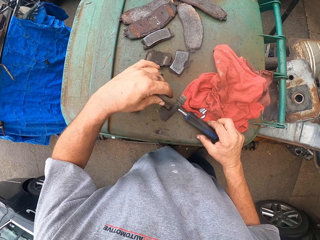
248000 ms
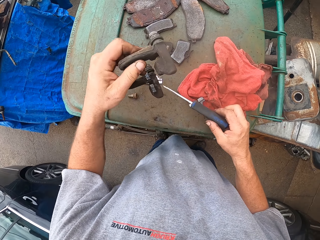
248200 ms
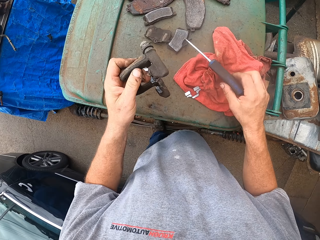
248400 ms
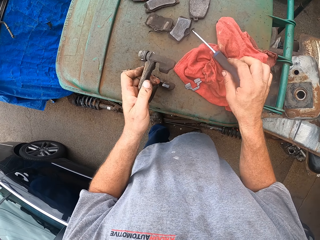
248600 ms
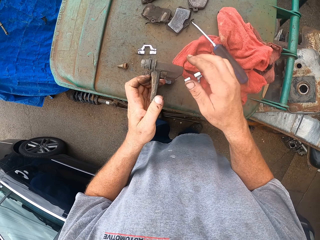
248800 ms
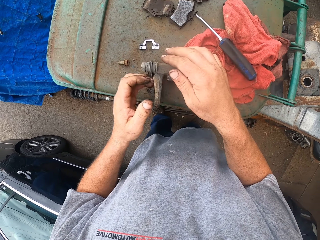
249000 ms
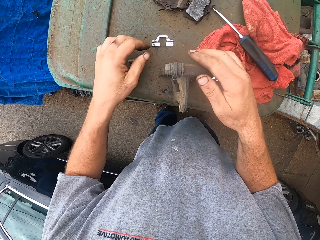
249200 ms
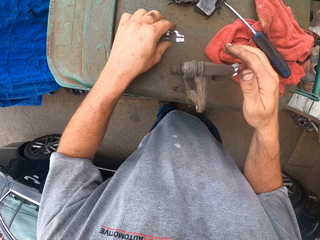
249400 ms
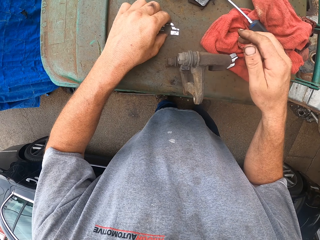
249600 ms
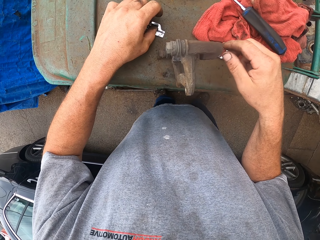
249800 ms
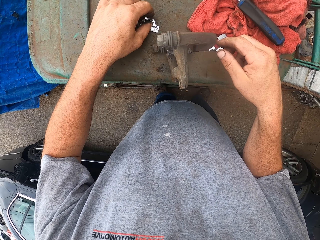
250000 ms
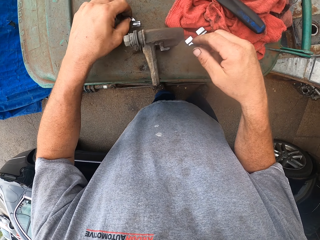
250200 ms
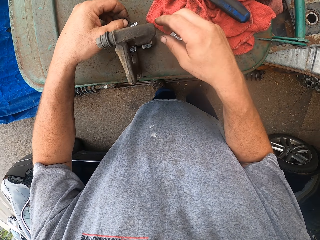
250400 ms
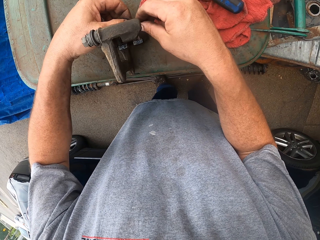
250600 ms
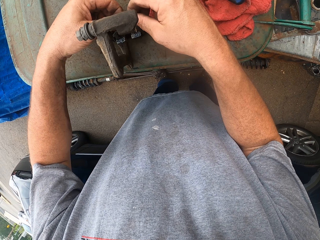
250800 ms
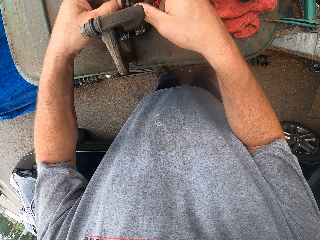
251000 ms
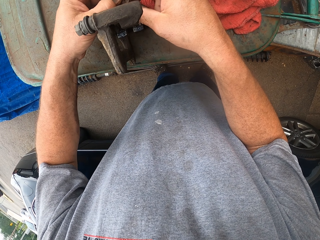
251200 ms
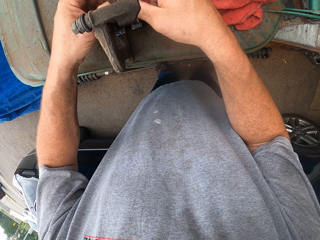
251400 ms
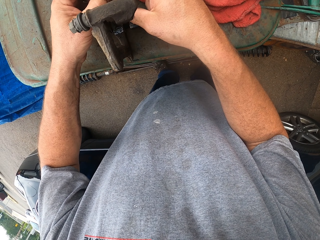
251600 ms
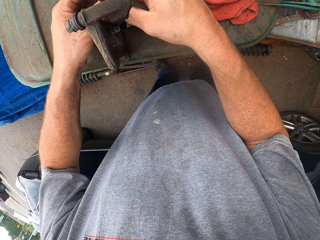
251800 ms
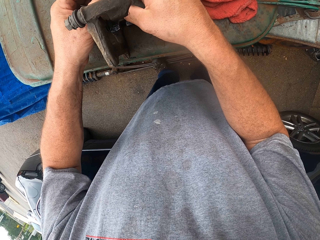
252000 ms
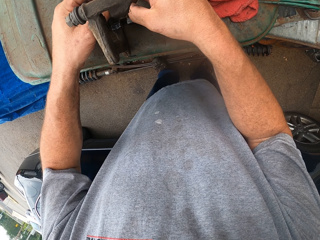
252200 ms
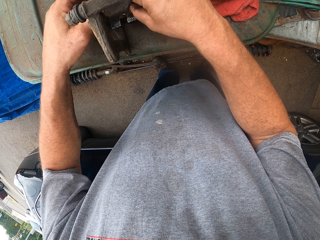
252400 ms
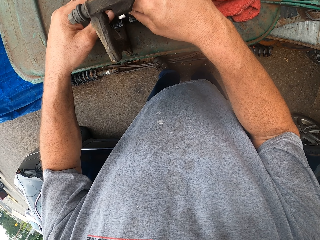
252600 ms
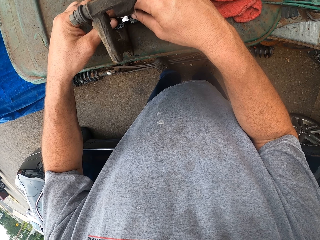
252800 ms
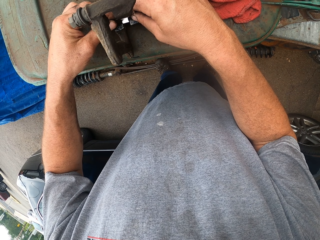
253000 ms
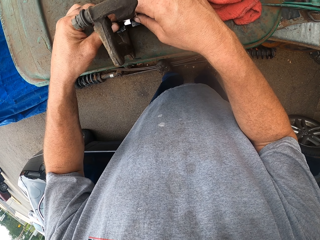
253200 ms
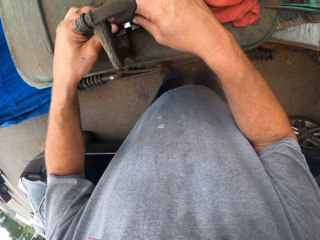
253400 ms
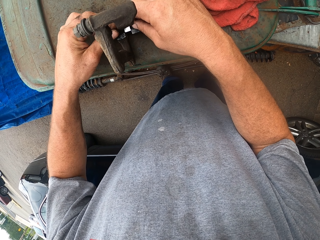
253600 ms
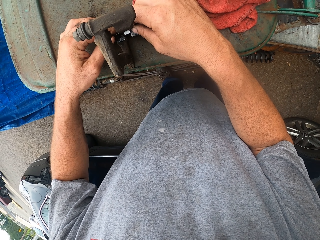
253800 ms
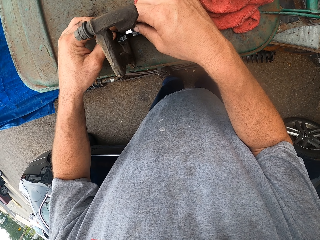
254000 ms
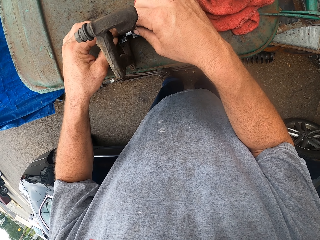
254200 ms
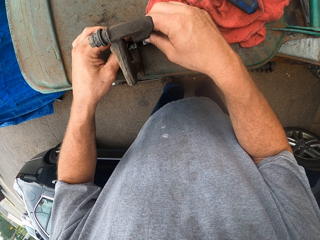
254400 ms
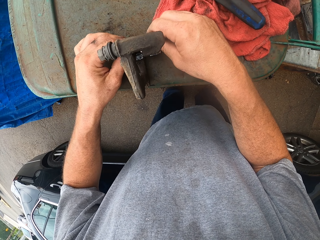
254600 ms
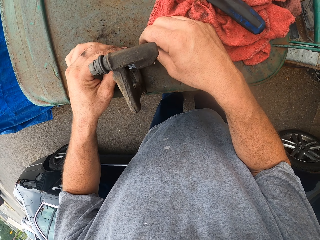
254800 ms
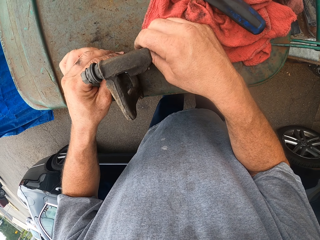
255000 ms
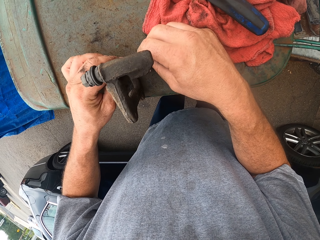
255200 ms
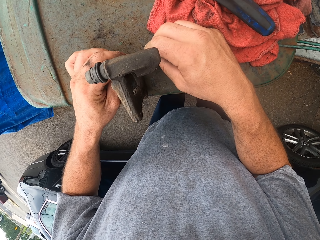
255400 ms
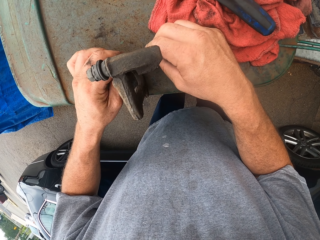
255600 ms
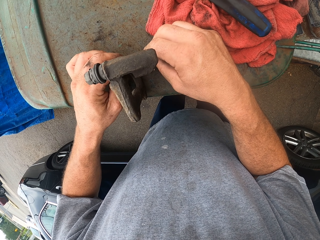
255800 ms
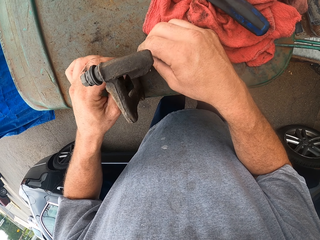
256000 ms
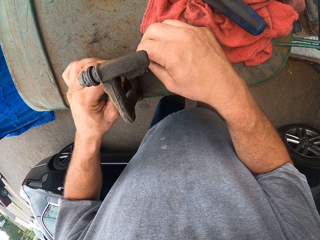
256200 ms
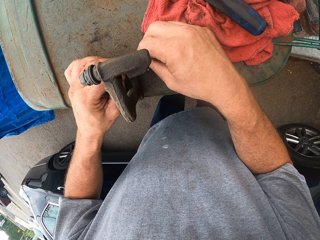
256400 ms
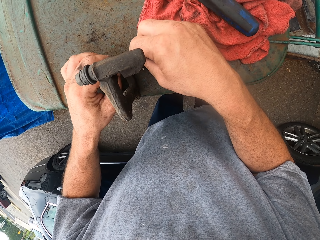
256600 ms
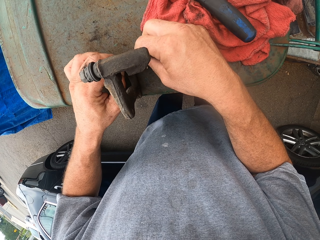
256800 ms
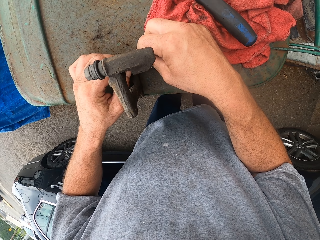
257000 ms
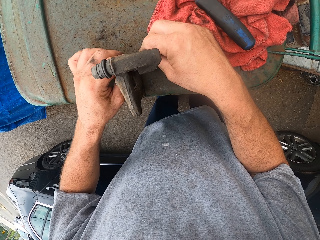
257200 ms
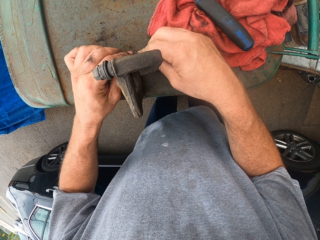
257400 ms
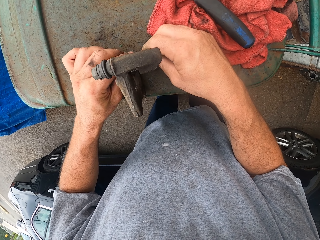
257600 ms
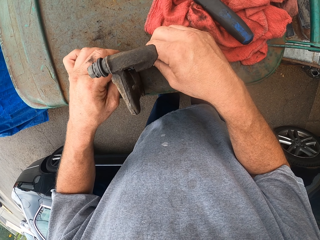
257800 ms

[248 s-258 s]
The camera wearer picks up a screwdriver. They pick up something. They pick up something again. They put the screwdriver on the bin. They fix something on something.

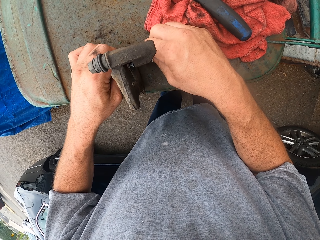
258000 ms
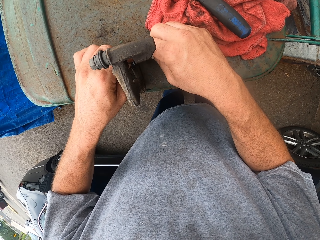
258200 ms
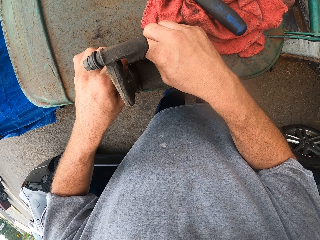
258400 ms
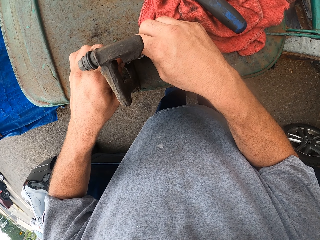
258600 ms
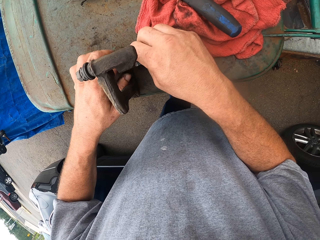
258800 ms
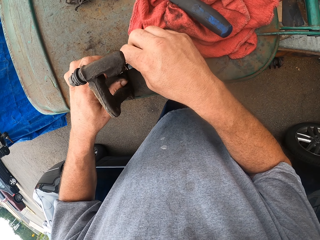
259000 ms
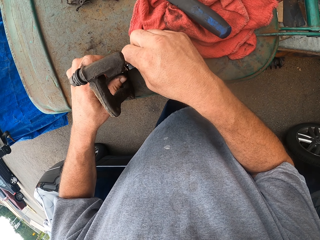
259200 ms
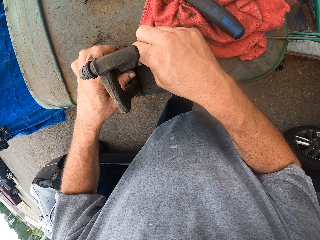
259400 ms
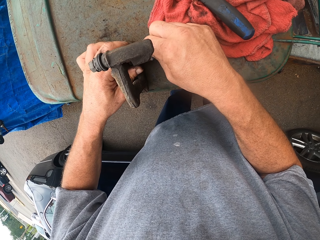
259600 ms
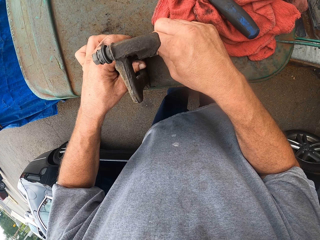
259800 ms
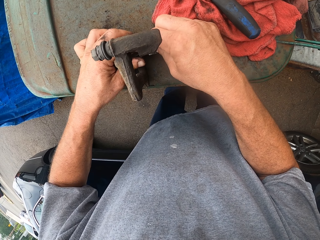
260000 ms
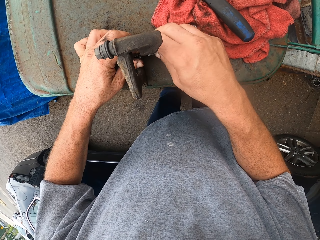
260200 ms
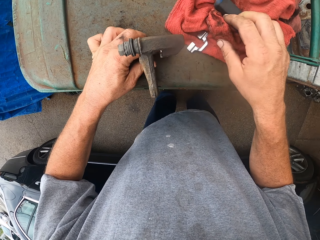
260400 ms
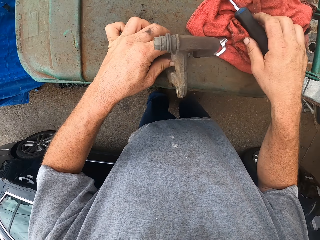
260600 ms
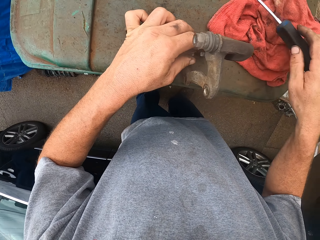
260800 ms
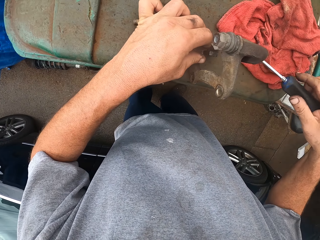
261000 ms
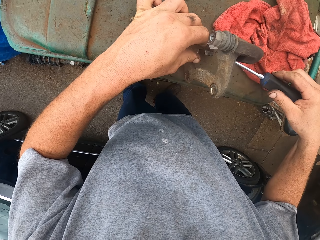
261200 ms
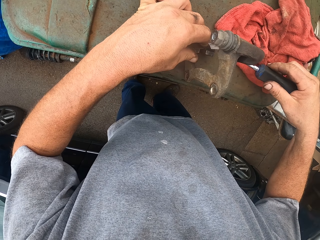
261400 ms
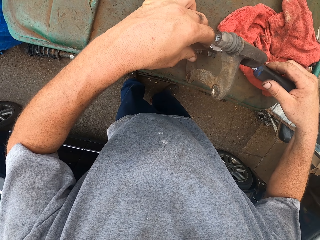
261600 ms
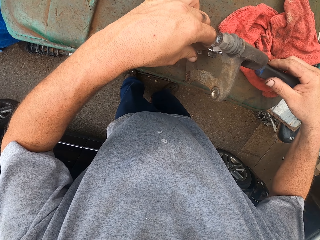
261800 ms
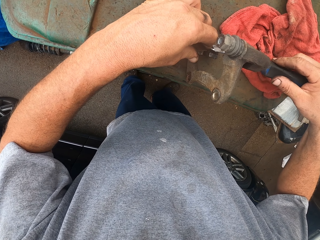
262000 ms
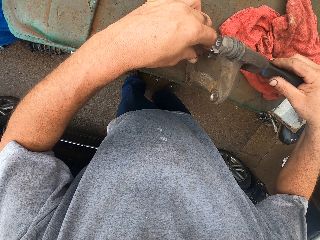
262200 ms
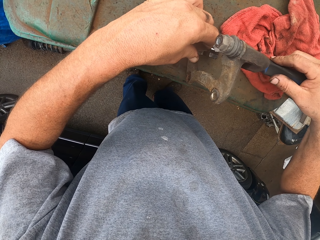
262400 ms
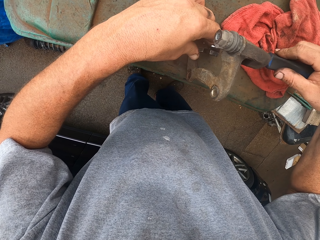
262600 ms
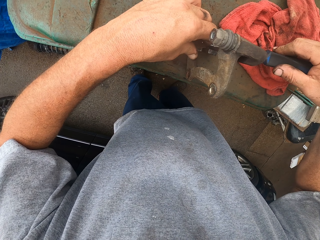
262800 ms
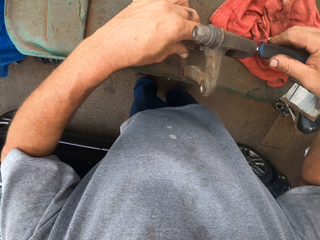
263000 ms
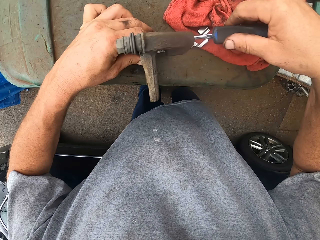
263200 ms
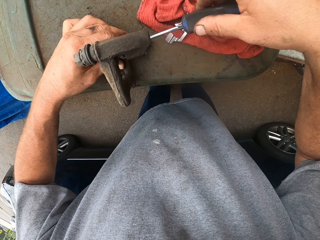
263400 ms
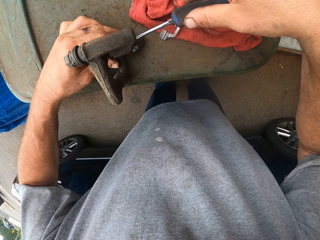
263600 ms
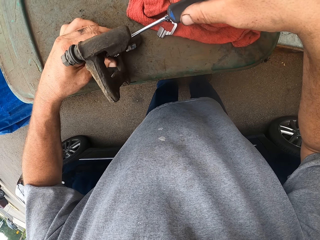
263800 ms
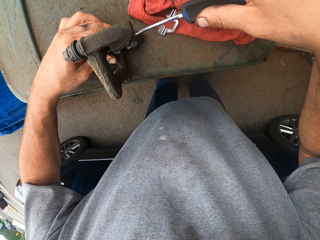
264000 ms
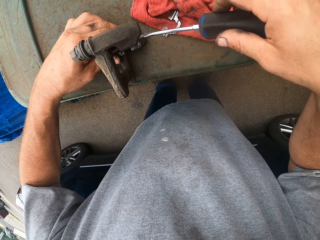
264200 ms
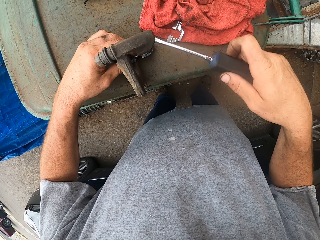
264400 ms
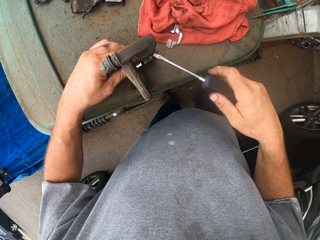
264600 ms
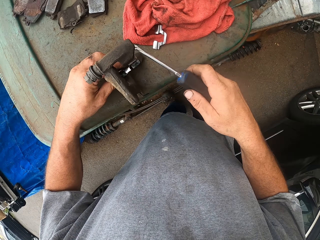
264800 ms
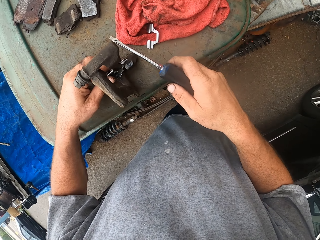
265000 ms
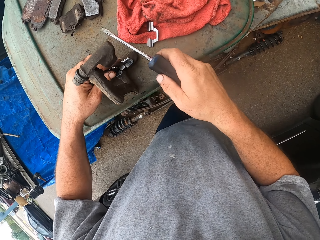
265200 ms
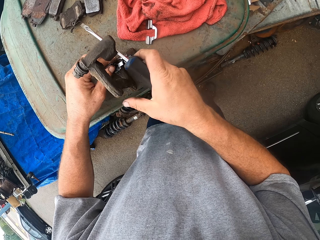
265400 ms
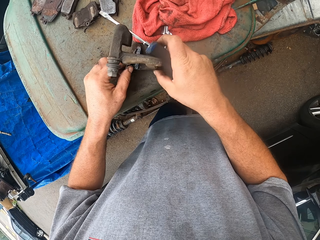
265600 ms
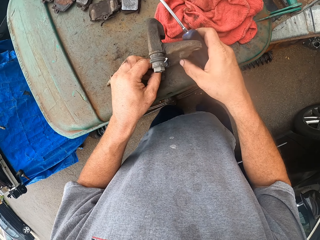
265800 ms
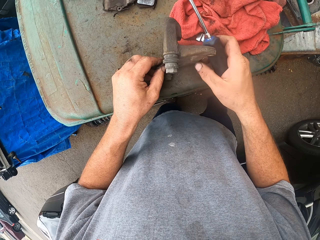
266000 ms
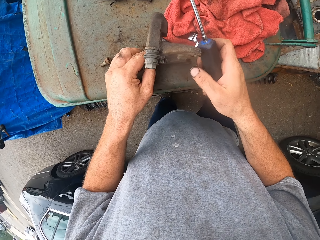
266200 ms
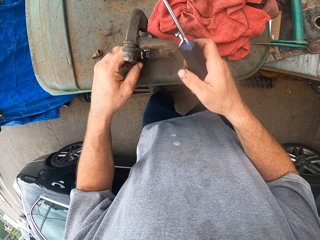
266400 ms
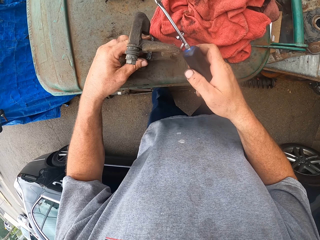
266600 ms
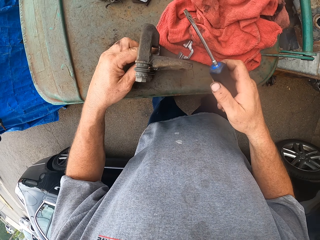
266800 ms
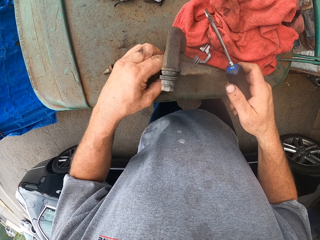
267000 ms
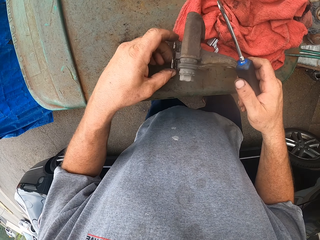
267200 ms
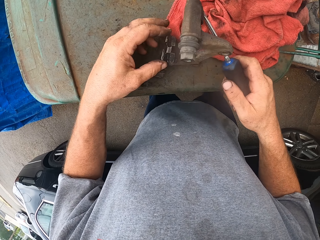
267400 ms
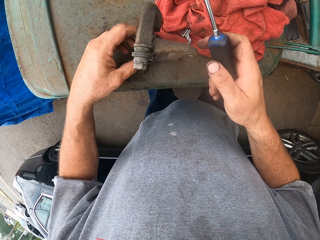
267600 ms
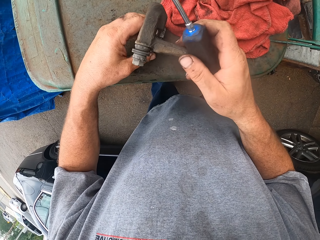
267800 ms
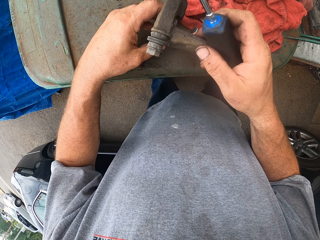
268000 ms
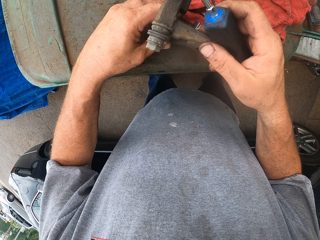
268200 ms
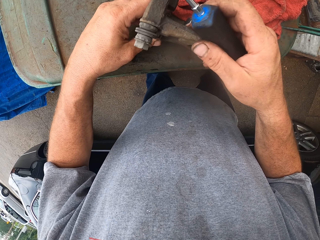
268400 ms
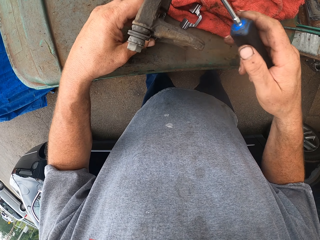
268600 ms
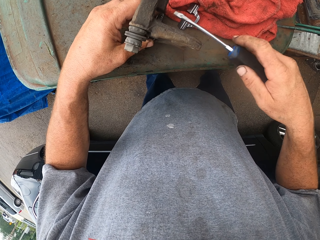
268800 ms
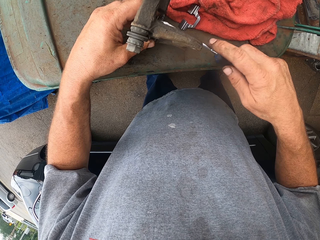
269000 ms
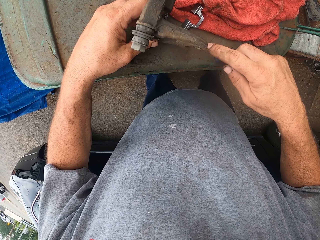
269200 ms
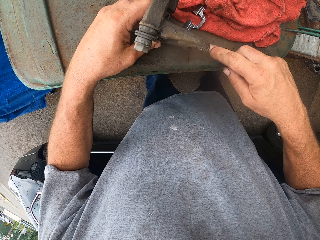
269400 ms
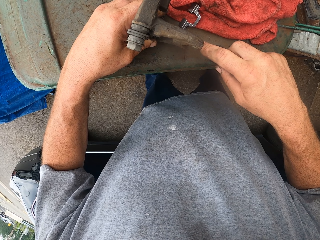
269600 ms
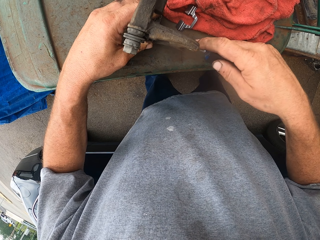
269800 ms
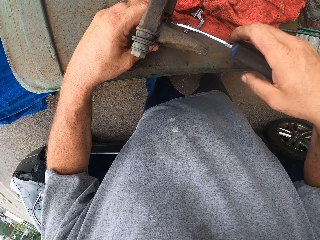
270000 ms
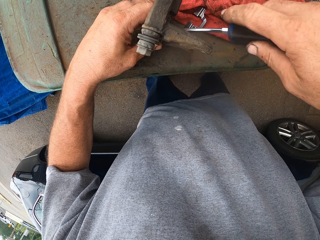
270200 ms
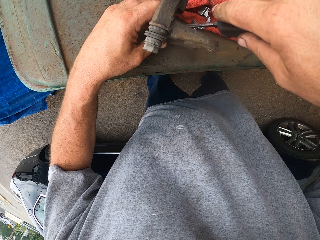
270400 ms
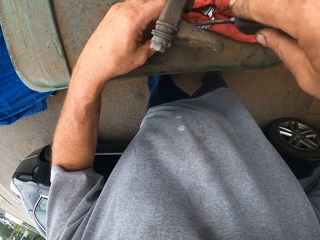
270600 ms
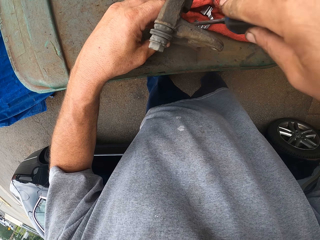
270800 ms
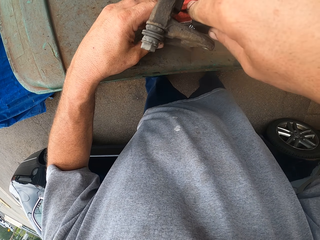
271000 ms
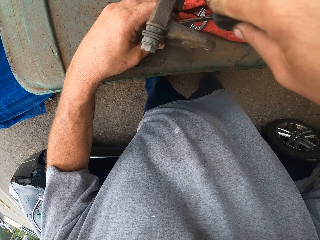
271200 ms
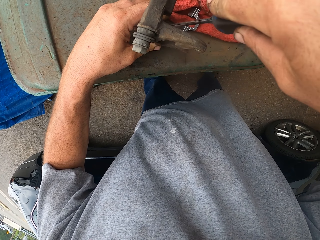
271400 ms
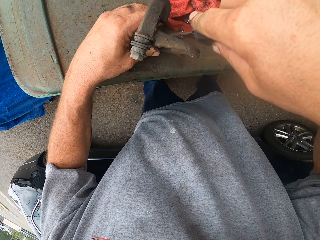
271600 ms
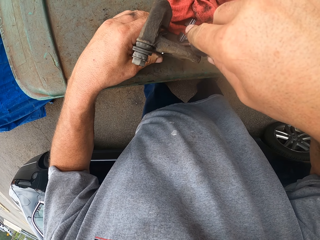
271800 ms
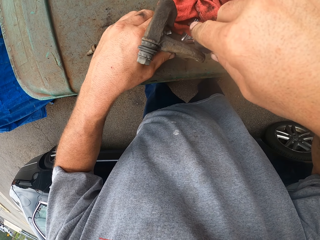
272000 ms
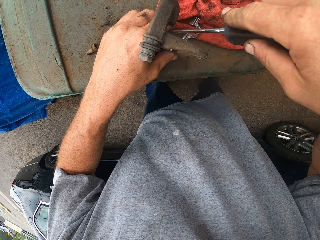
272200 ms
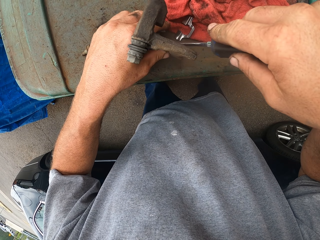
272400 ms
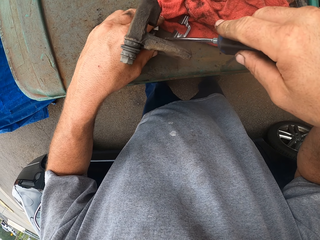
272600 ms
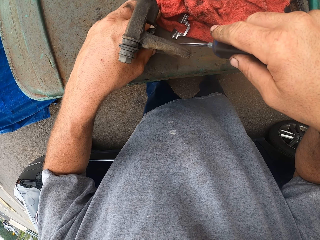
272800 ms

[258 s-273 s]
The camera wearer picks up a screwdriver. They fix something on something. They turn something. They fix something on something. They tap on something.
